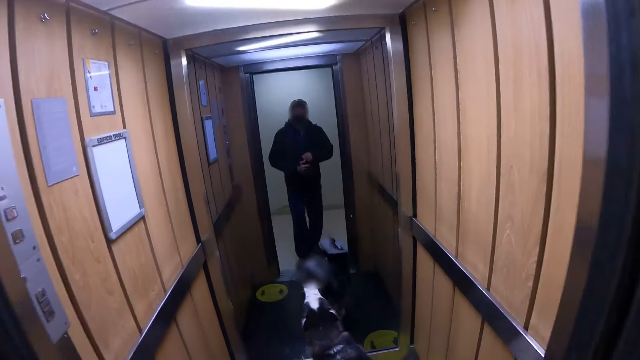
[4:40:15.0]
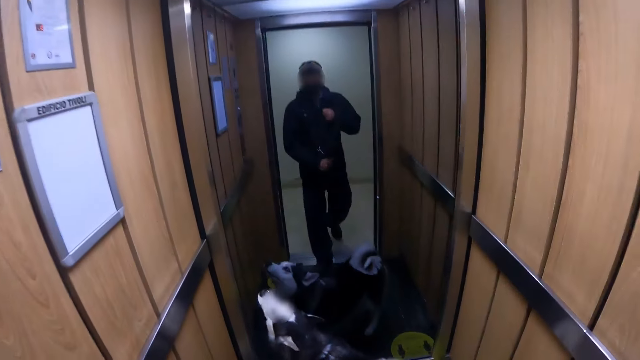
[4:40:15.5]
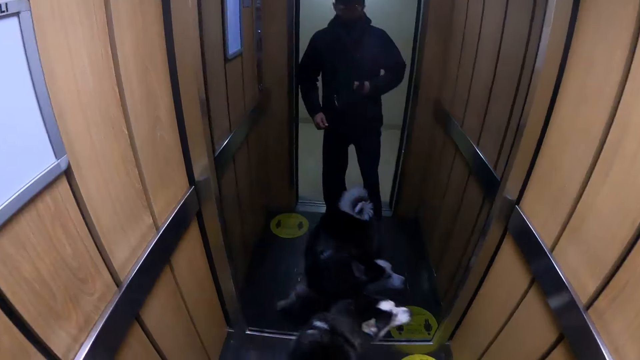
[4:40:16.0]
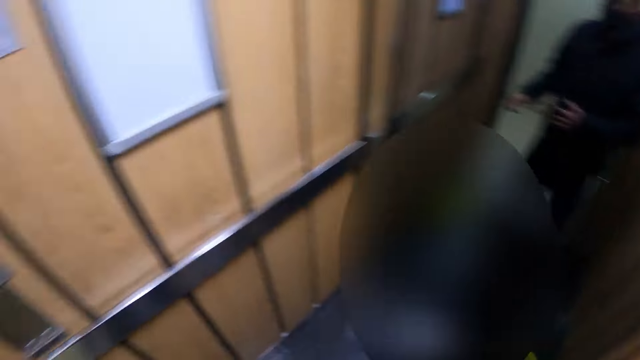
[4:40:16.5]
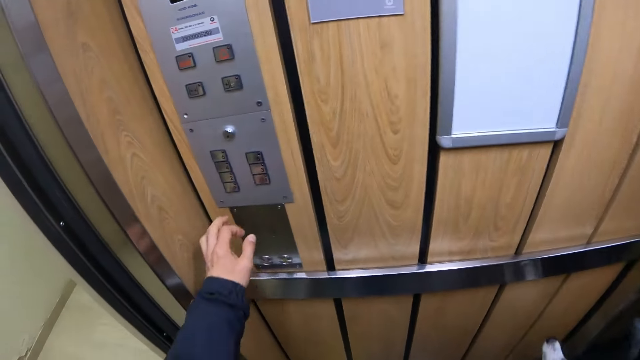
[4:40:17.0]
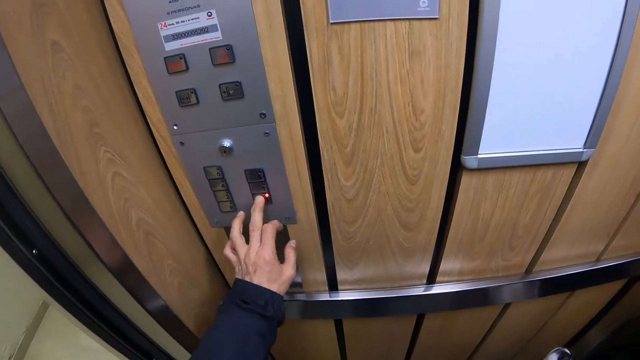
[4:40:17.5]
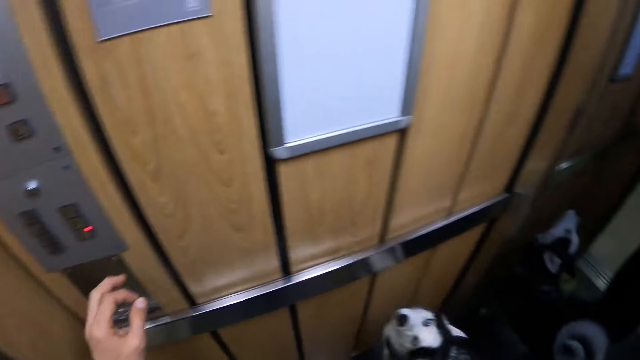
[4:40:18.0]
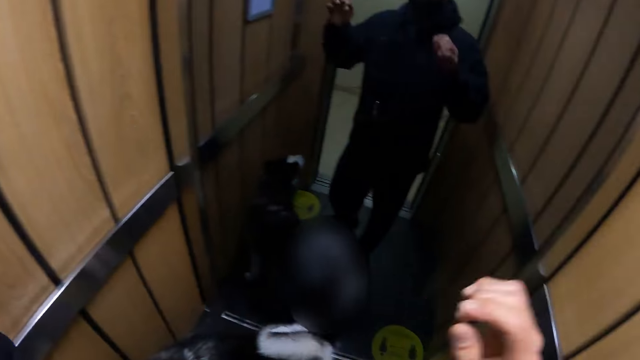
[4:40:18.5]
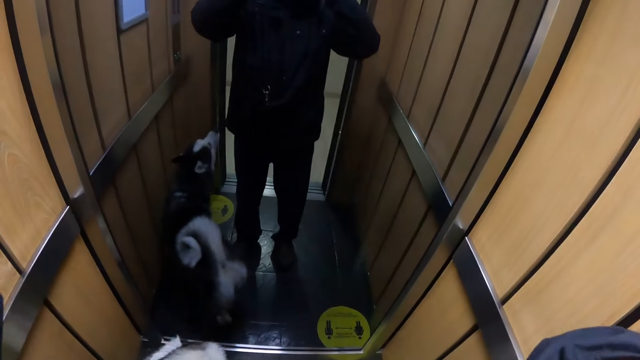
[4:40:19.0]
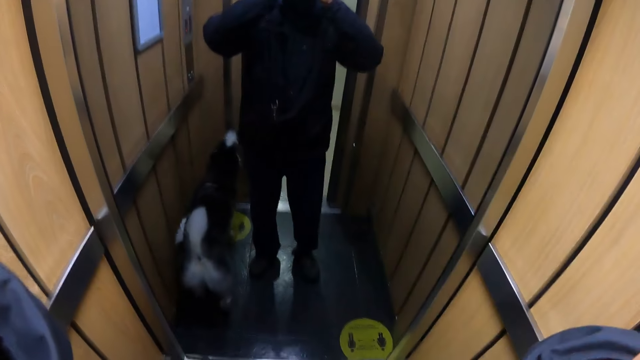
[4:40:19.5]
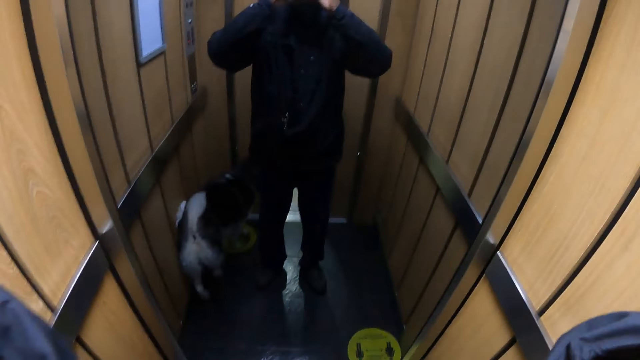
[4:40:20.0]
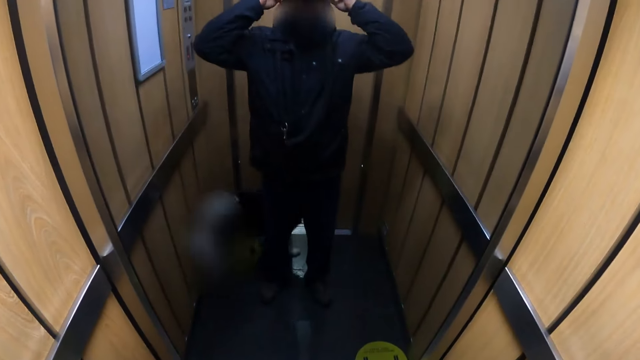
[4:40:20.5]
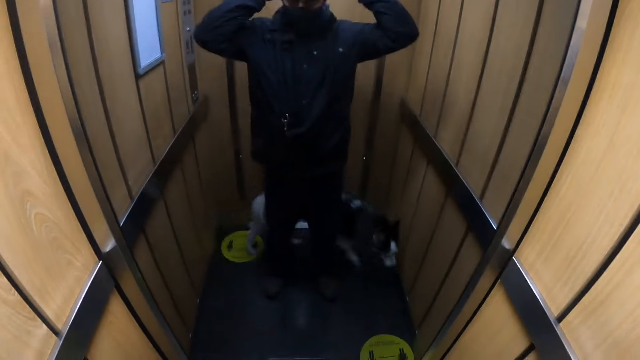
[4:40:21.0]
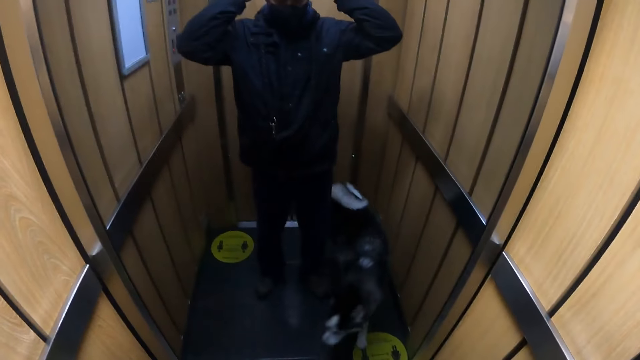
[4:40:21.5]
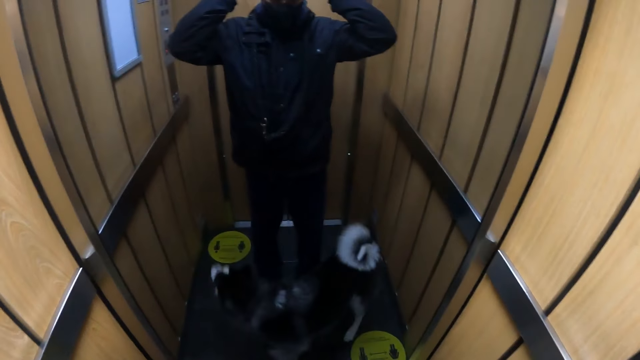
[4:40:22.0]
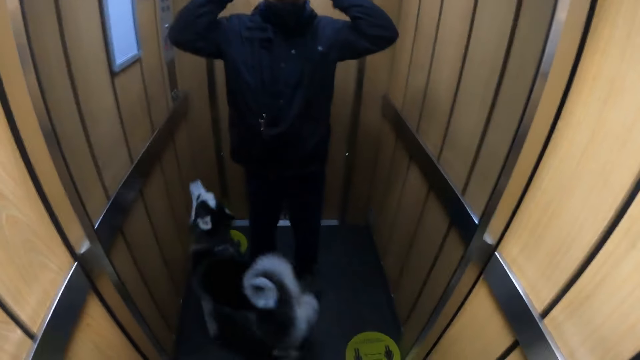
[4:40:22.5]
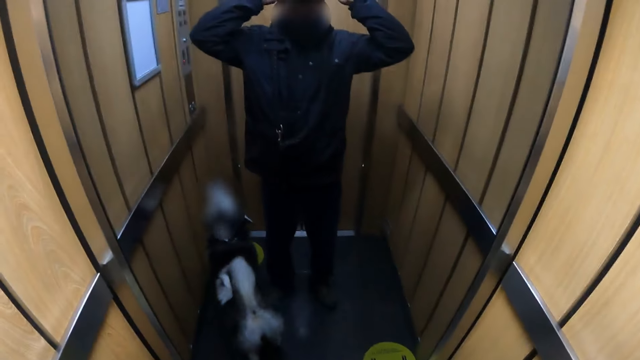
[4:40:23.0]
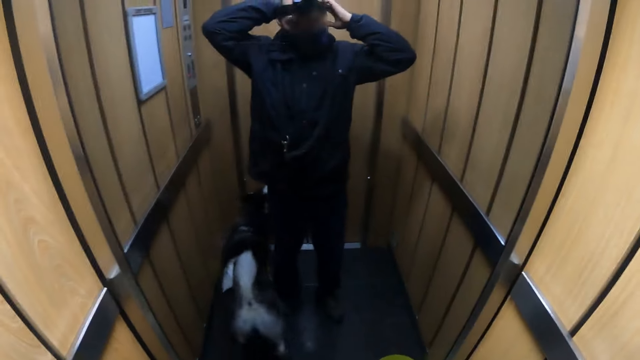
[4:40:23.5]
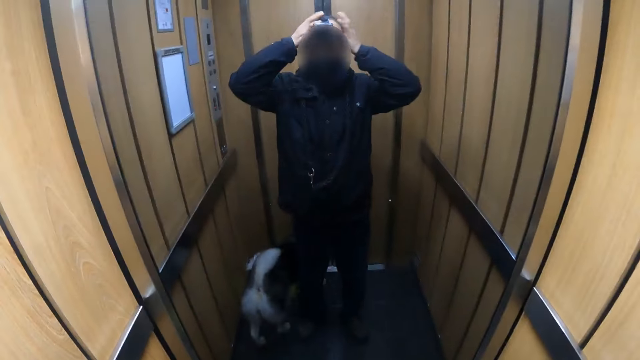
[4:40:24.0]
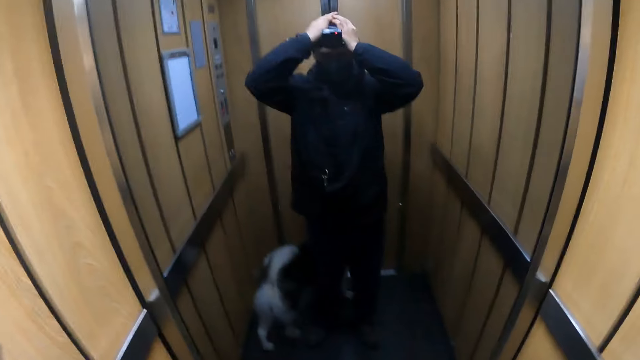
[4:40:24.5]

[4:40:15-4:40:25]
The camera wearer walks into the elevator. He zips up a jacket on his body with both hands. He presses the button on the elevator with his left hand. He adjusts the camera on his head with both hands. He looks at the mirror.

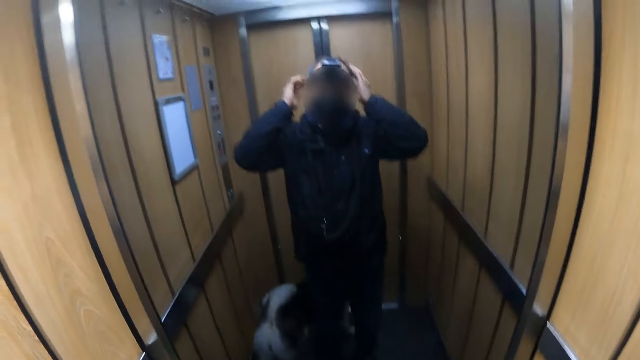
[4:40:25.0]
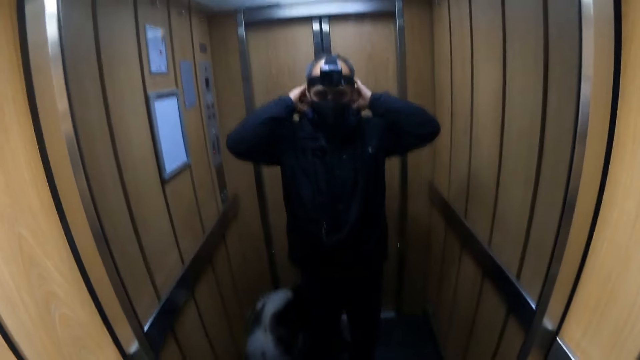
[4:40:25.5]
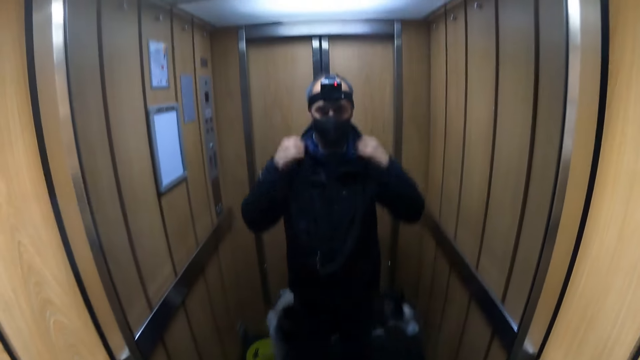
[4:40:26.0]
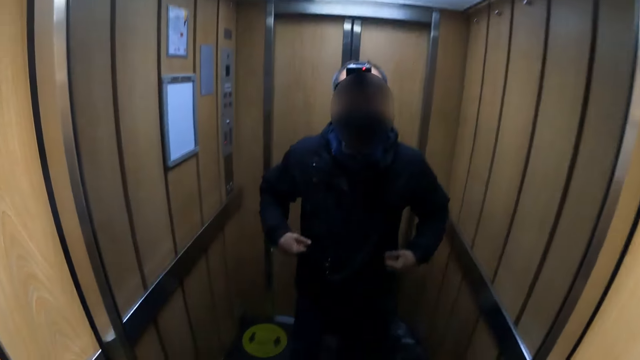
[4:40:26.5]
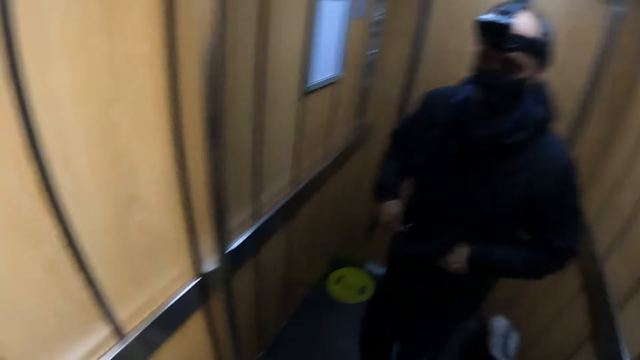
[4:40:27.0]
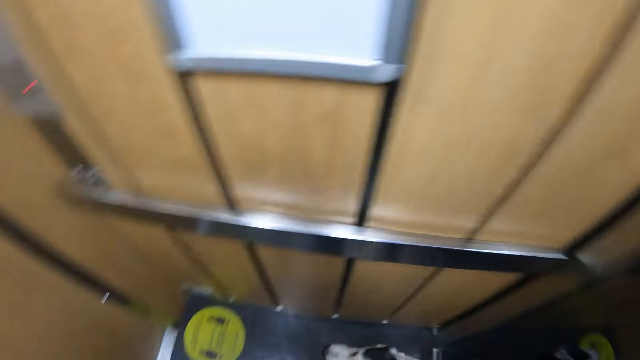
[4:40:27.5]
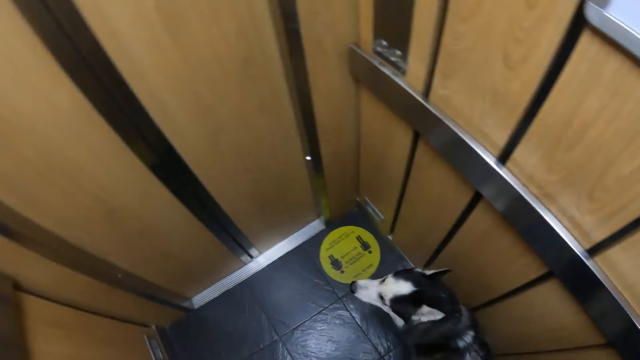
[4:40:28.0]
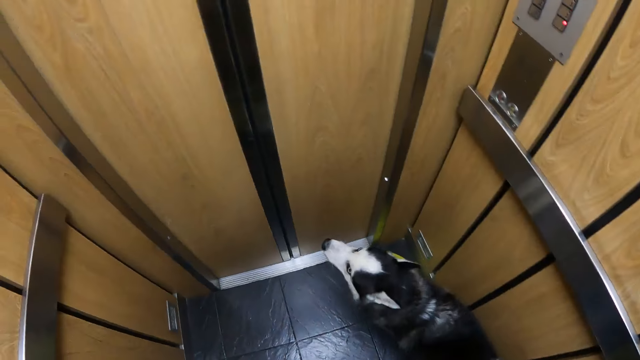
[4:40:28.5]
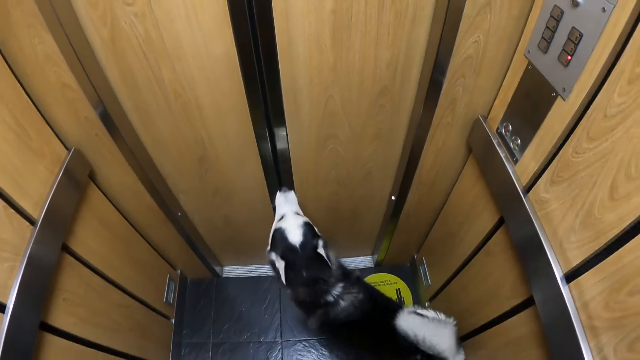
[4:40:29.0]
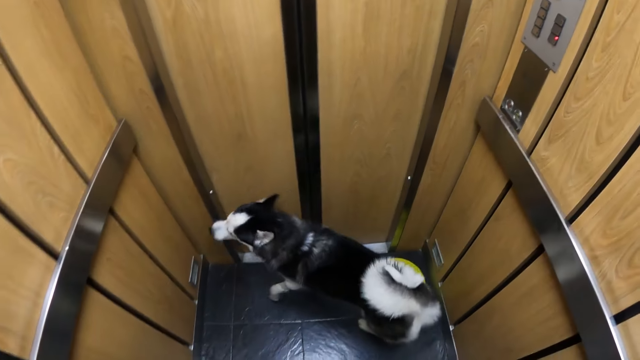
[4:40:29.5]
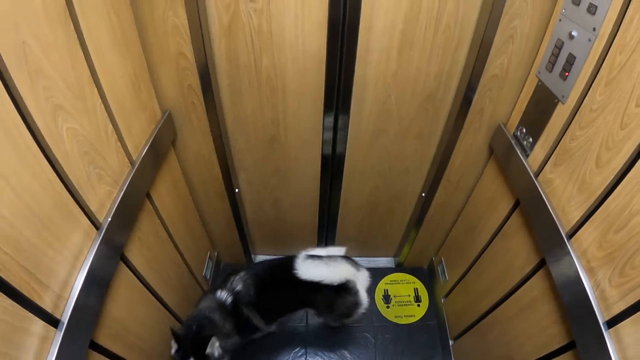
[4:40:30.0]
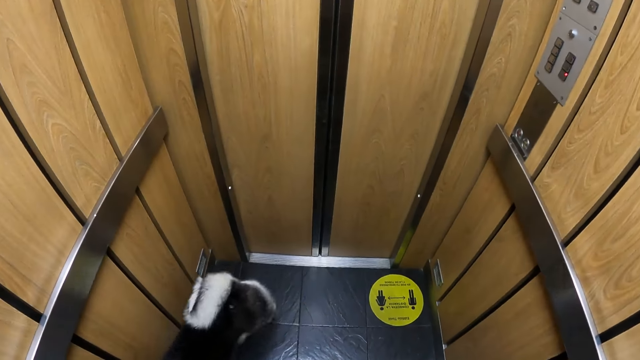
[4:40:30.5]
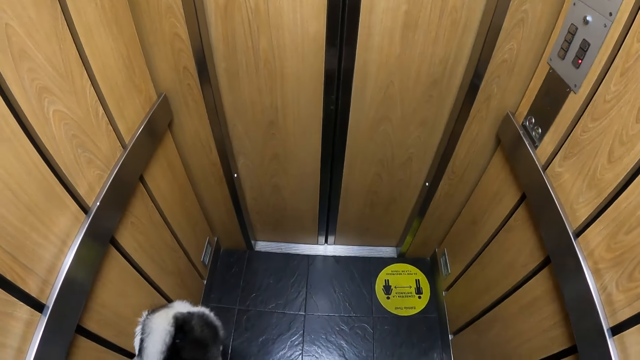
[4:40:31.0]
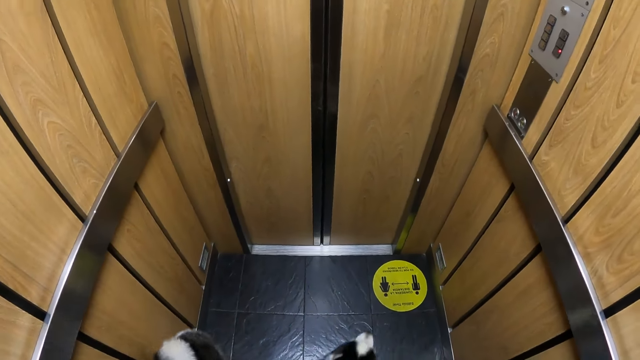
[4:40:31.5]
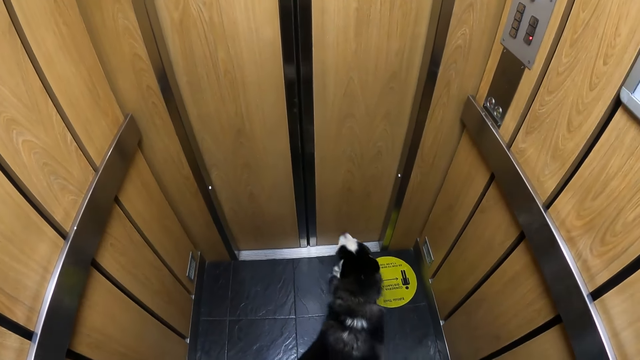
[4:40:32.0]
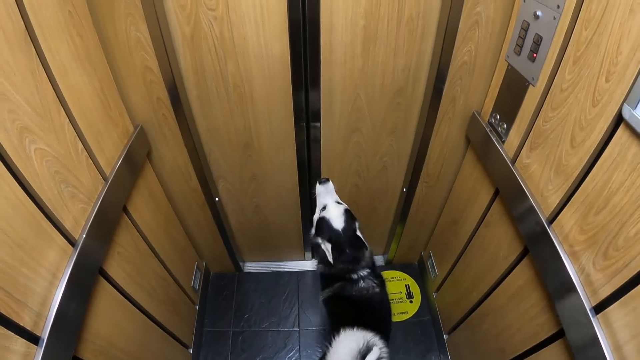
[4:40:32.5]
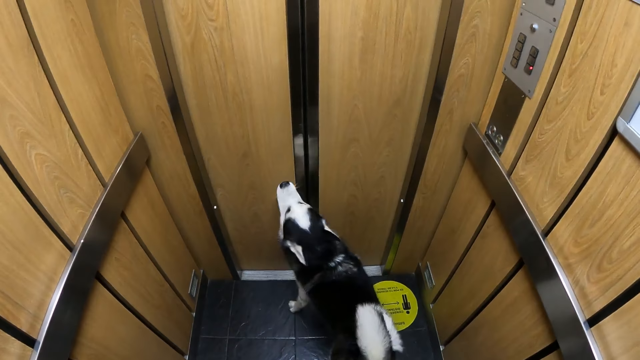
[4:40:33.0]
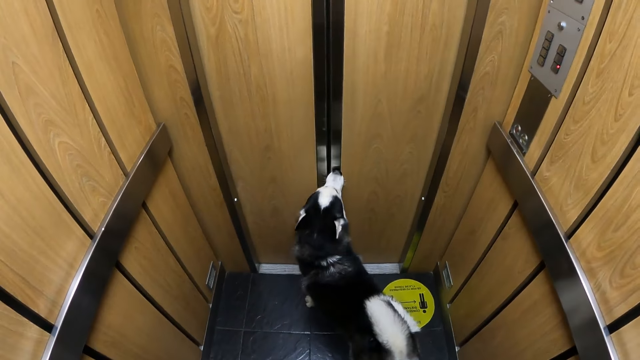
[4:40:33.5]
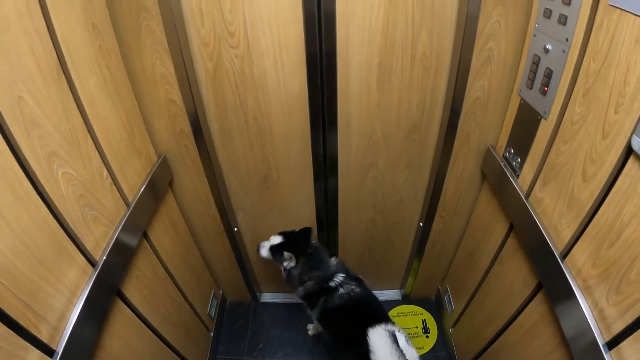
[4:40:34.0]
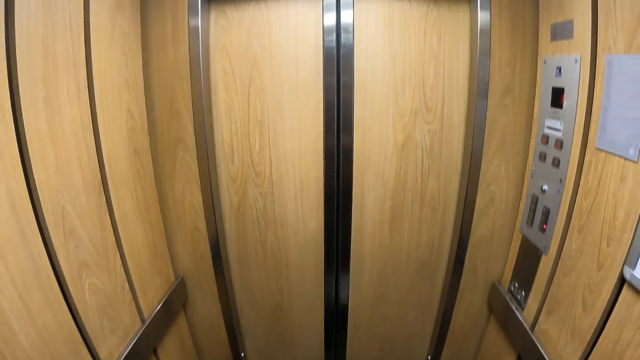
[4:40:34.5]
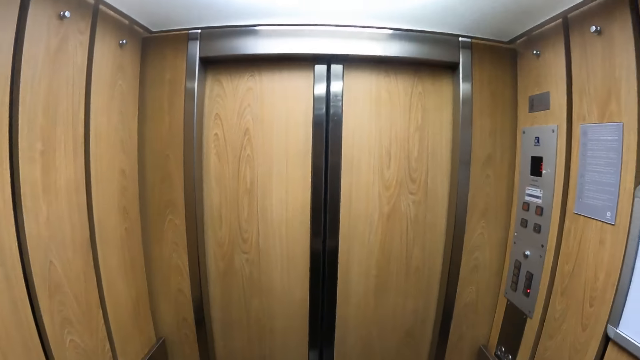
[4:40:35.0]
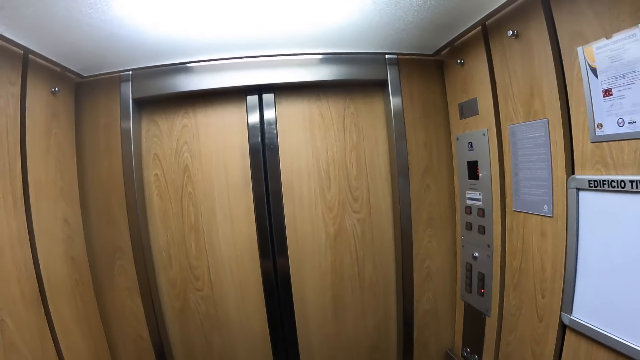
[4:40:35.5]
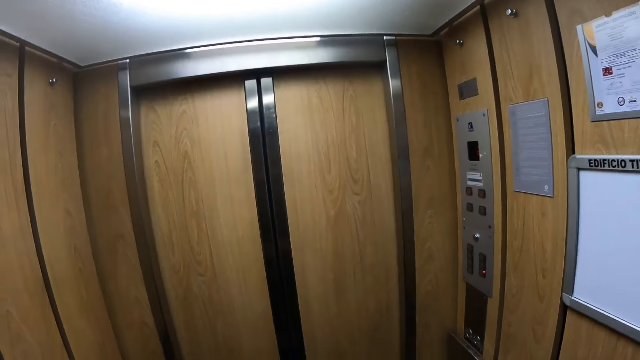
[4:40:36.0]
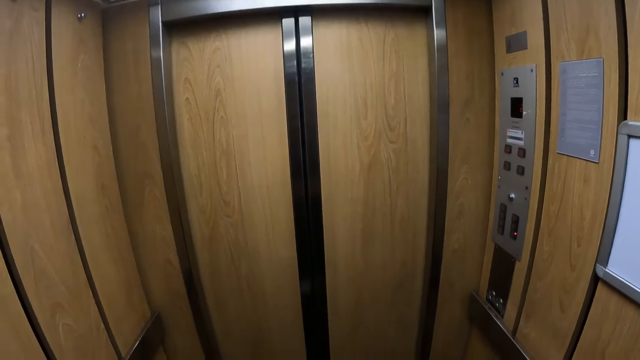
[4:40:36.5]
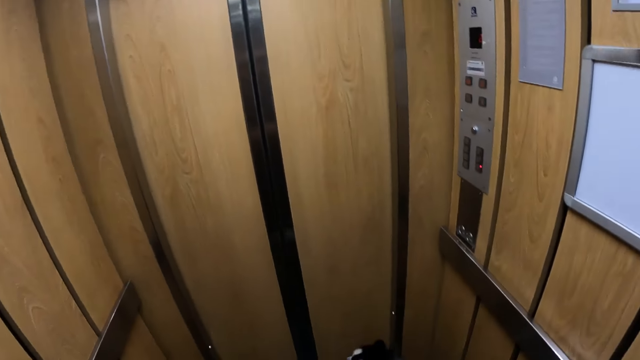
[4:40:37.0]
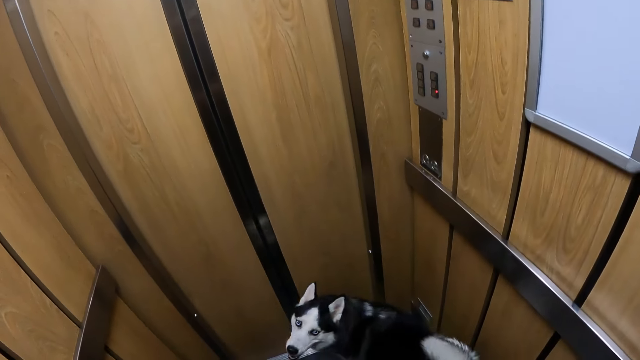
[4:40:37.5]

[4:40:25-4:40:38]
The camera wearer turns around. They look around the lift.
